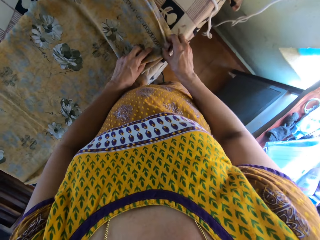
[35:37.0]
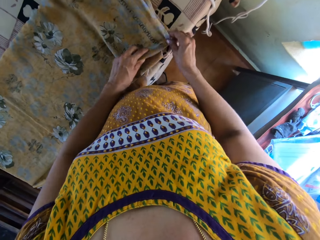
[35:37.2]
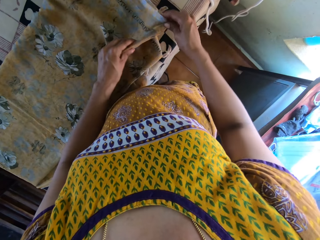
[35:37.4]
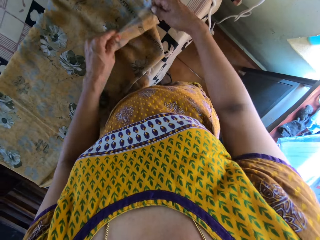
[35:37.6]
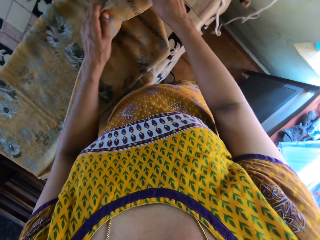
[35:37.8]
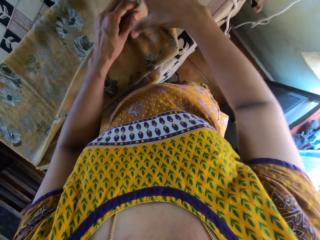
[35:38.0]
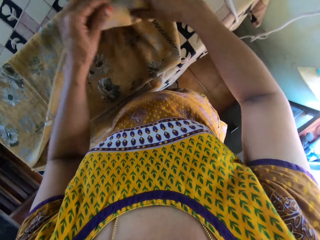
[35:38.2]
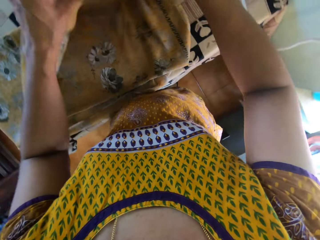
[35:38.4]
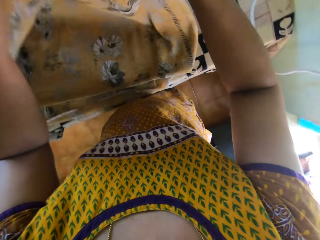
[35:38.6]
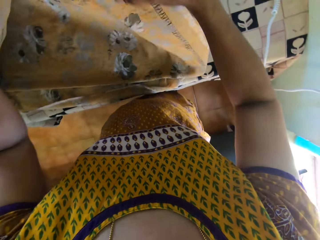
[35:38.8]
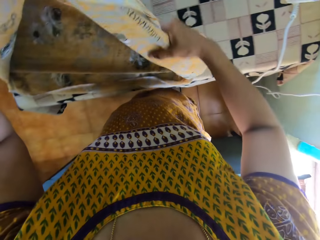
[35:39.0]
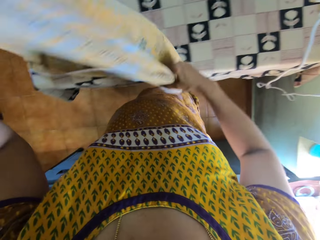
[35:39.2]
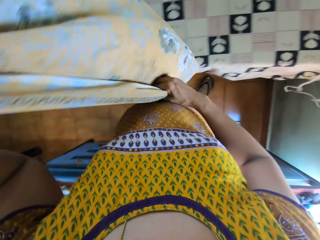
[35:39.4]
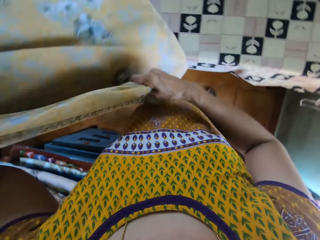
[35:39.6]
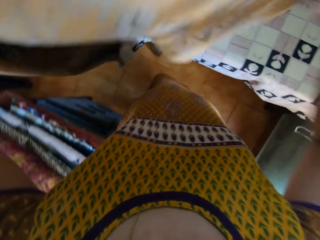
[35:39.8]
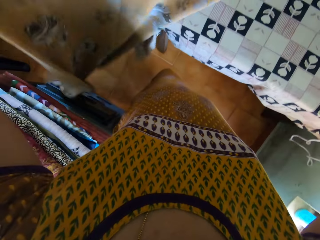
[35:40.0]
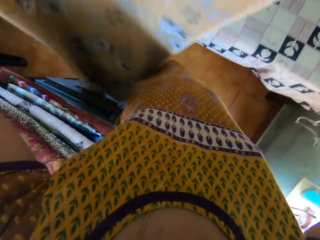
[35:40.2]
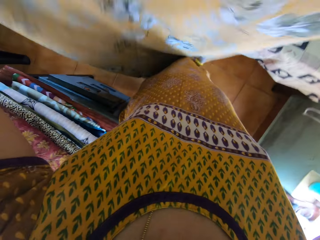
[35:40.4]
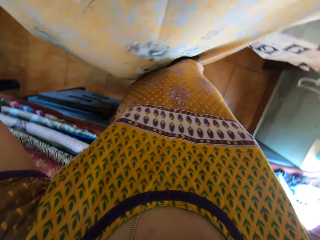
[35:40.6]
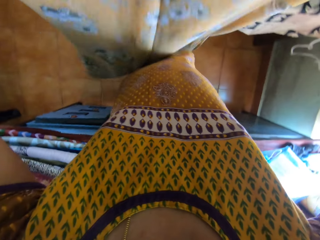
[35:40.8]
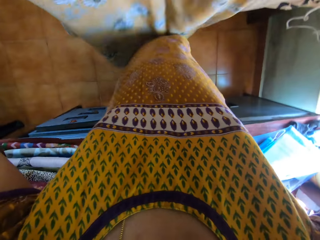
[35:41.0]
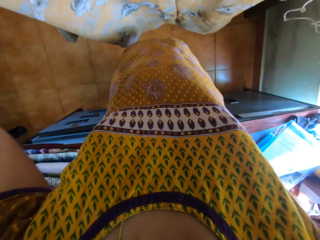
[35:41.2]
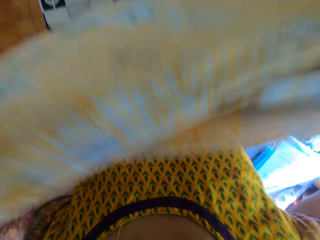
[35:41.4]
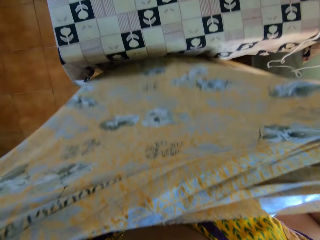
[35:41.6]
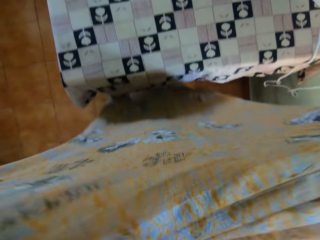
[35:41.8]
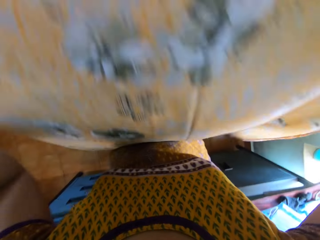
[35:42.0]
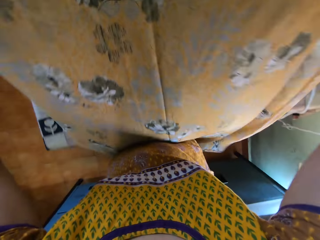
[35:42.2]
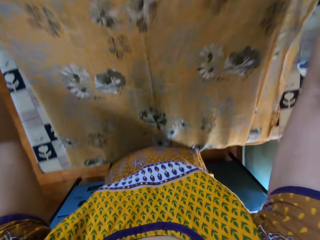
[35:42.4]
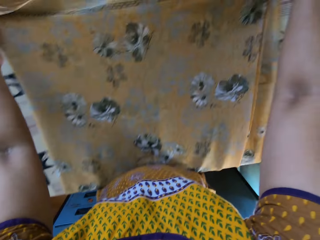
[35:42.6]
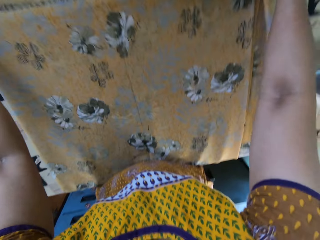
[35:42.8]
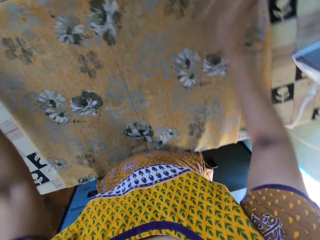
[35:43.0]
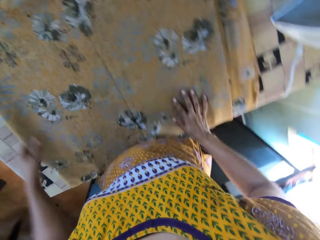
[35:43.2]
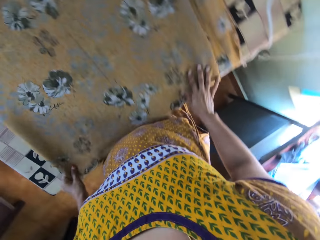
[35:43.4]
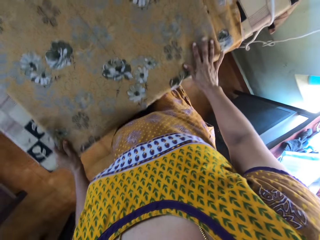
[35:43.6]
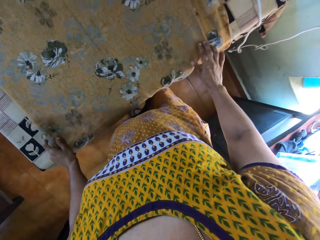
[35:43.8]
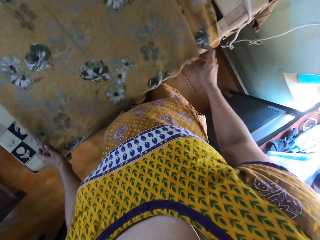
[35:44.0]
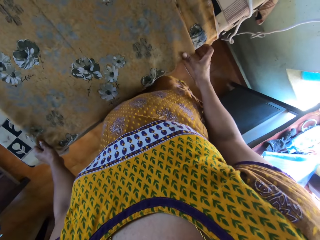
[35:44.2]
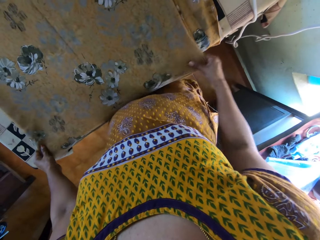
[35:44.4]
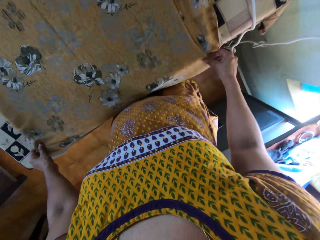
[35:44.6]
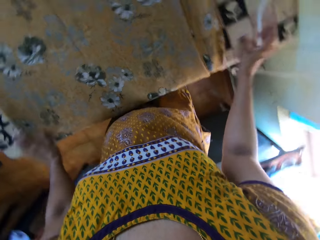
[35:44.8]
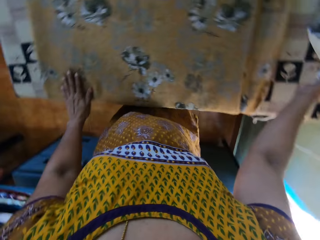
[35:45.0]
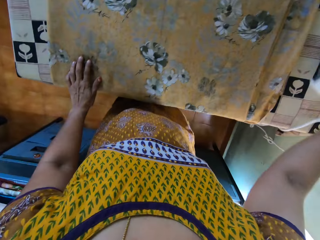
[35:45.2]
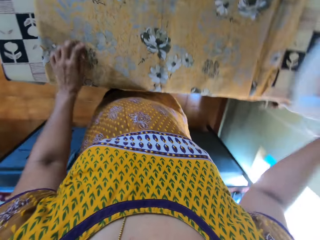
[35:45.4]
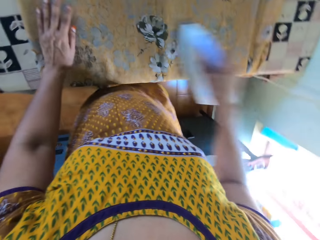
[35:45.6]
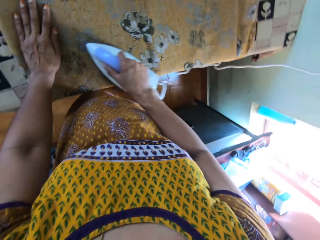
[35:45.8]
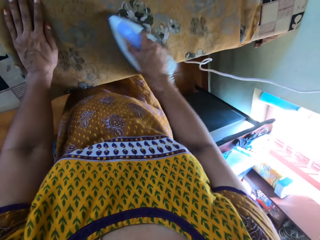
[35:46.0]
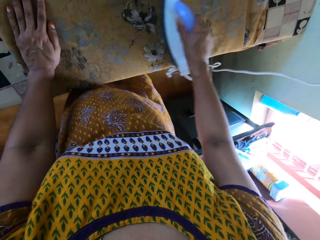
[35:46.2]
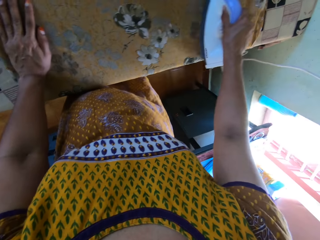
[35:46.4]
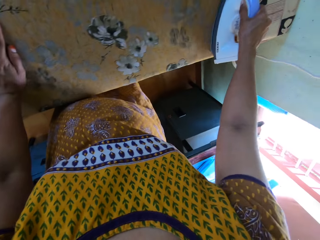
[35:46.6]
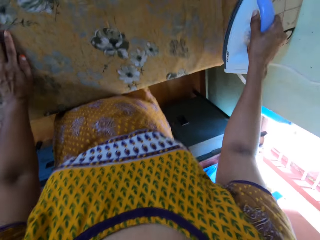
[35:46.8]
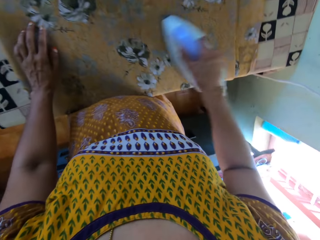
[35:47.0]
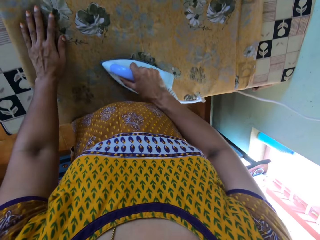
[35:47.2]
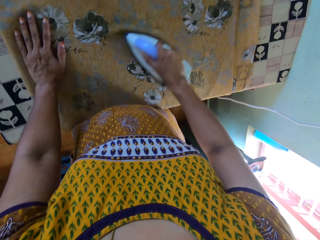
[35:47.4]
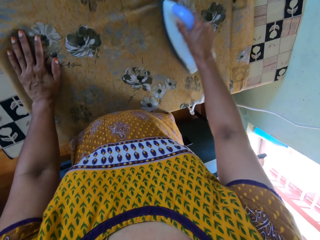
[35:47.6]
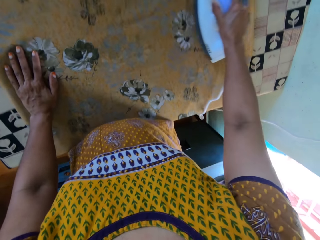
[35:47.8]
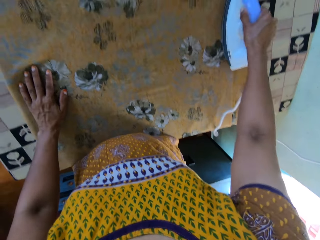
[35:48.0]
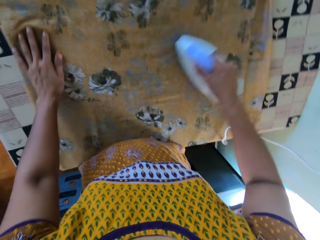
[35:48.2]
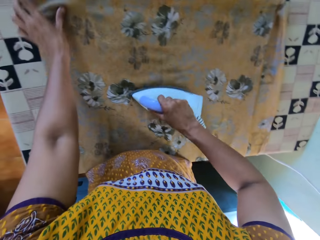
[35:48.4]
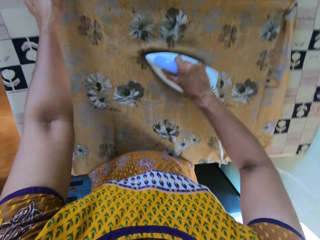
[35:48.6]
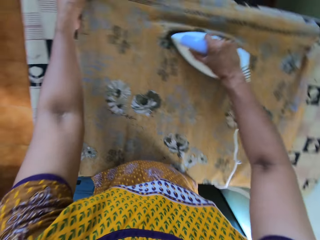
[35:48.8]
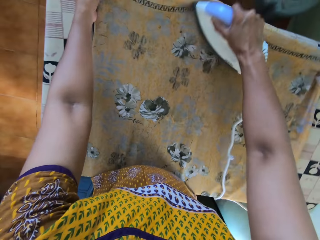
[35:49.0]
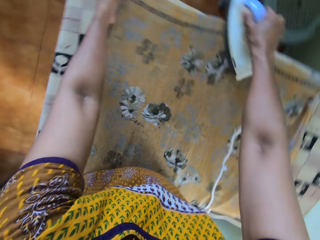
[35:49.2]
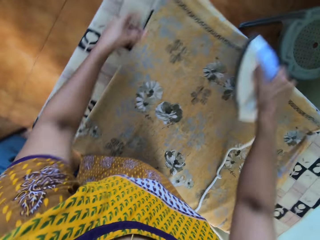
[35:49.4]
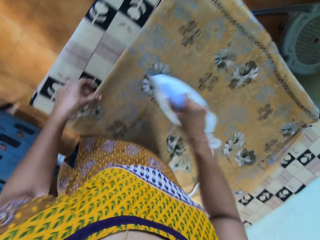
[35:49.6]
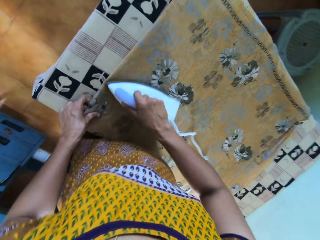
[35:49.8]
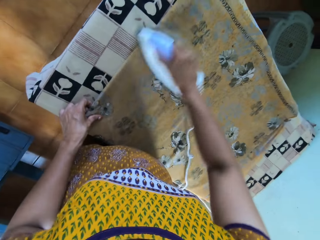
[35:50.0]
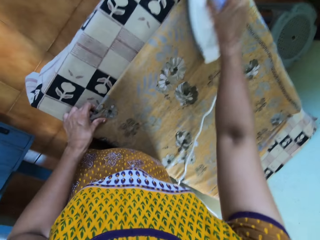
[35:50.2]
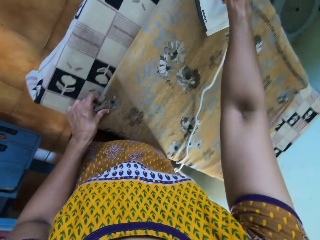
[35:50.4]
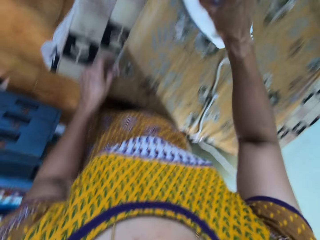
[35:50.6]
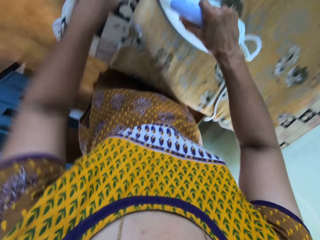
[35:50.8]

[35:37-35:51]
The camera wearer picks the piece of cloth on the table with both hands. She places the piece of cloth in her hands on the table. She picks the pressing iron from the table with her right hand. She irons the piece of cloth with the pressing iron in her right hand. A girl talks.

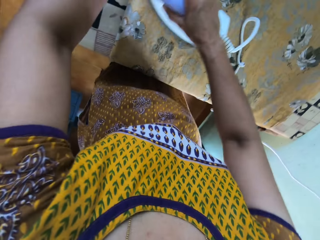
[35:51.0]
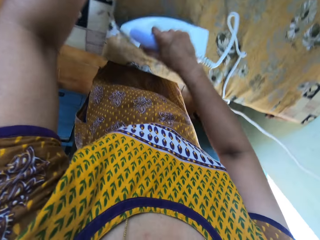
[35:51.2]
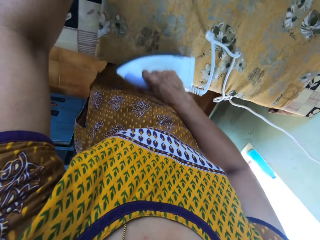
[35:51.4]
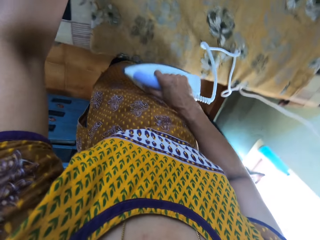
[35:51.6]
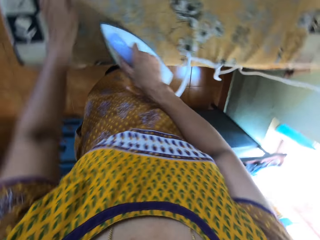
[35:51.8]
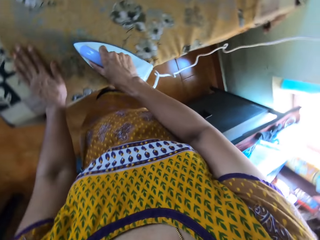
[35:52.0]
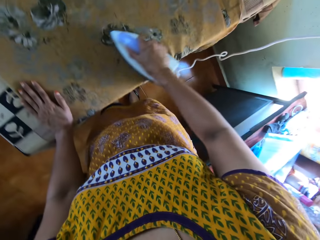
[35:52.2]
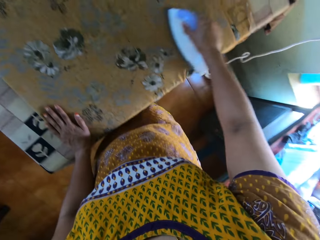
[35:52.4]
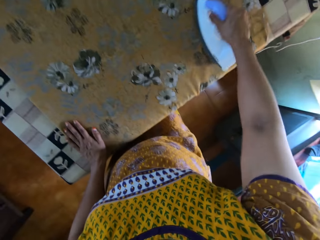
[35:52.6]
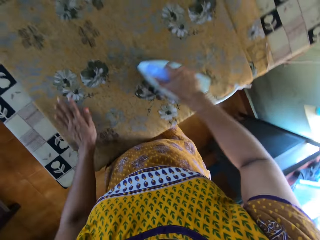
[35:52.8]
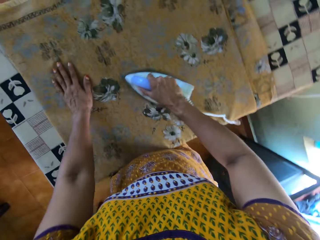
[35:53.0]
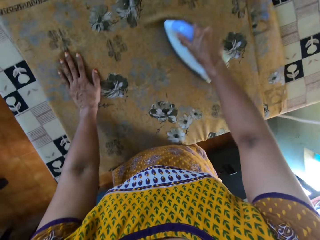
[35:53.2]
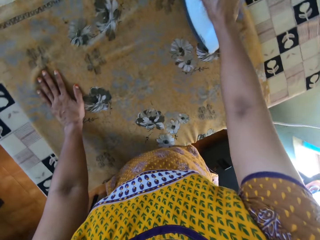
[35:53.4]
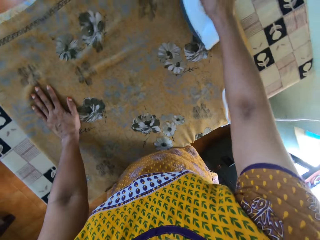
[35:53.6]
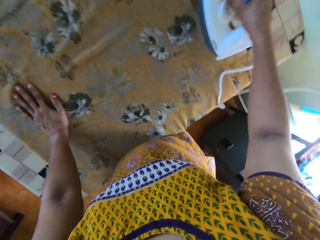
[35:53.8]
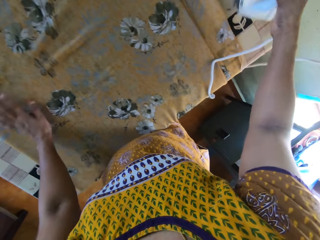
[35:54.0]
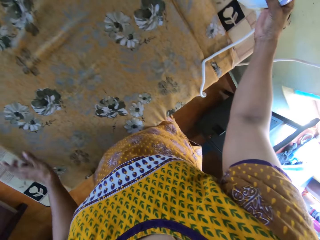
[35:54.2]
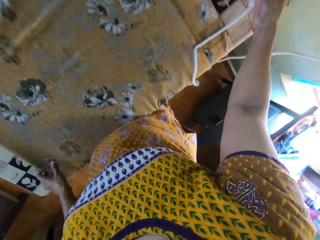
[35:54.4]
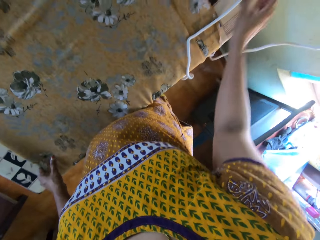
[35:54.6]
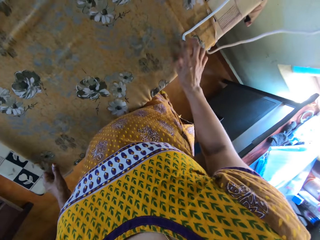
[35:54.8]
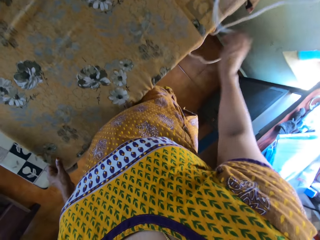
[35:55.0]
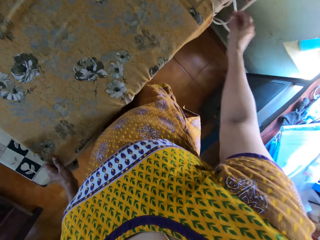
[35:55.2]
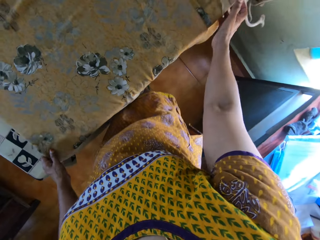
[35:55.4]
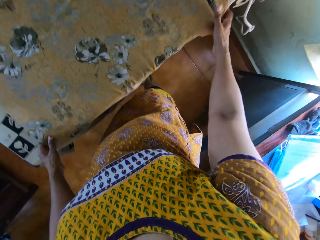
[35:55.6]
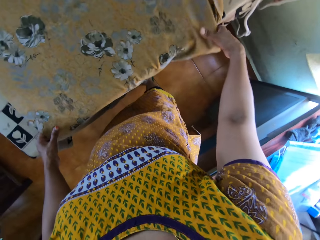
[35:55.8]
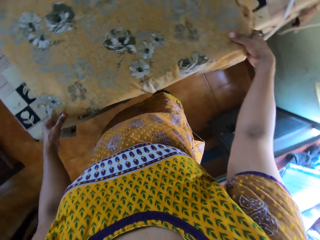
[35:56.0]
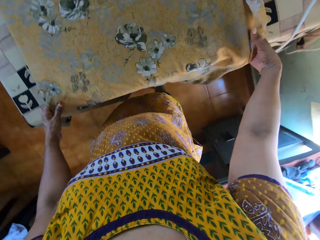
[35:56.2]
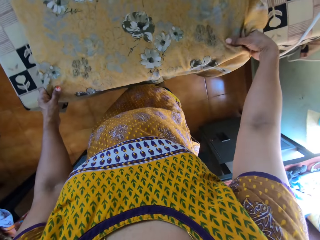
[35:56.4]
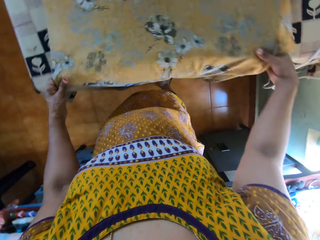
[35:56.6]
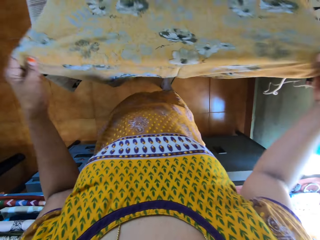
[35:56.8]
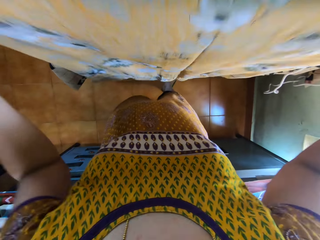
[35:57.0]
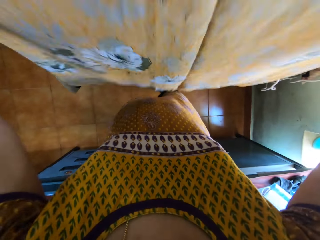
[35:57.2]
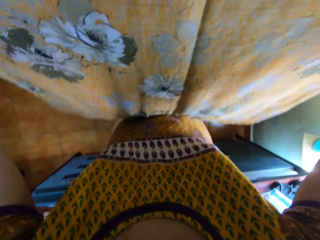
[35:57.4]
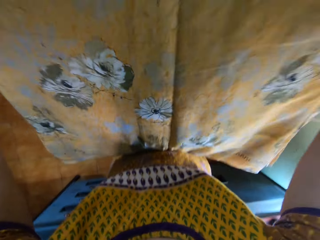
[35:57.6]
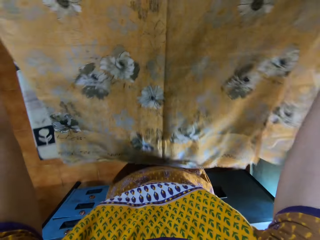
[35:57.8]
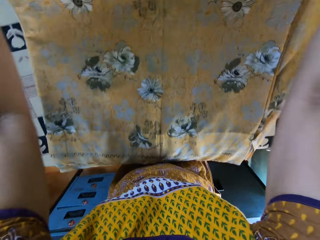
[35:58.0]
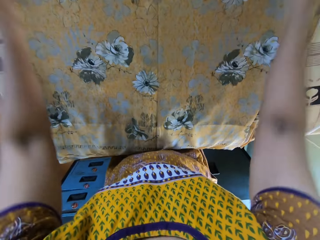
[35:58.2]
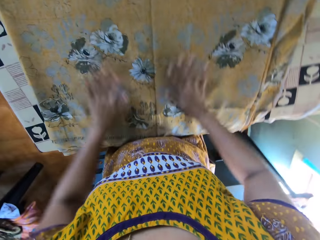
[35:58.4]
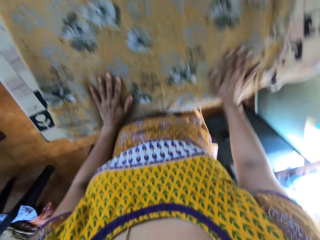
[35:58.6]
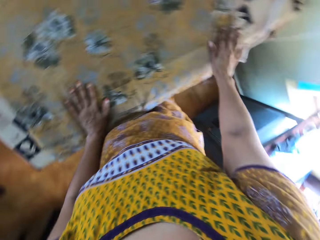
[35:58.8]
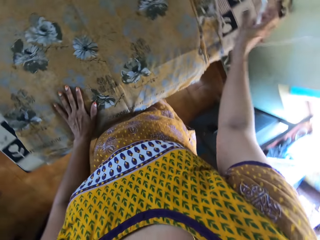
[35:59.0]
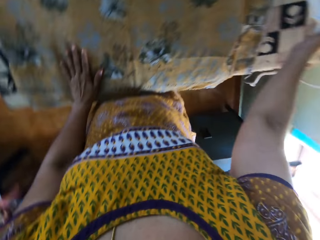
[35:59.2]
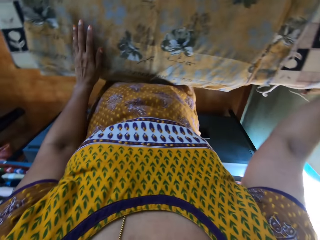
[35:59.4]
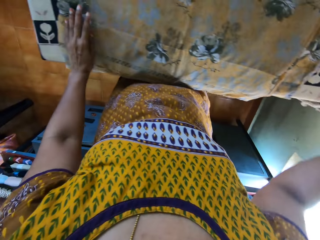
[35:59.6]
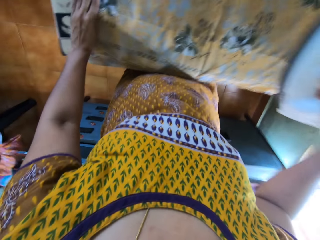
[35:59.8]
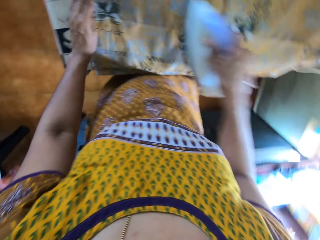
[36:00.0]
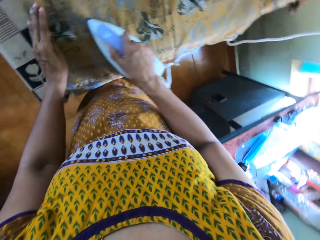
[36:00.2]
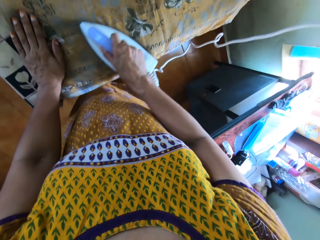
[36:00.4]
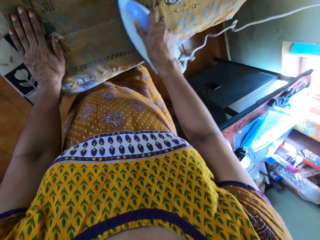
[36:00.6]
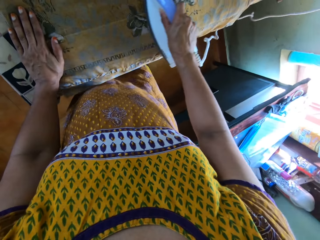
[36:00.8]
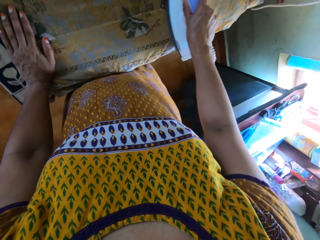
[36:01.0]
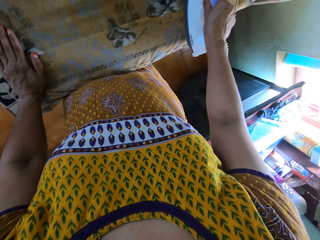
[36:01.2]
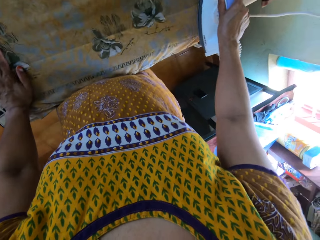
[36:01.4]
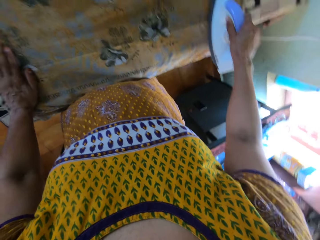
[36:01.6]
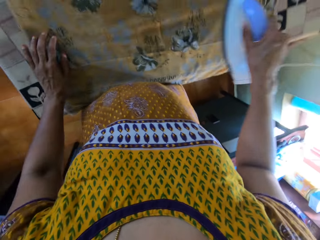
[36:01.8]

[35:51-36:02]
The camera wearer places the pressing iron in her right hand on the table. She adjusts the pressing iron cable with her right hand. She picks the piece of cloth on the table with both hands. She turns the cloth on the table. She places the piece of cloth in her hands on the table. She picks the pressing iron from the table with her right hand. She irons the piece of cloth with the pressing iron in her right hand.
